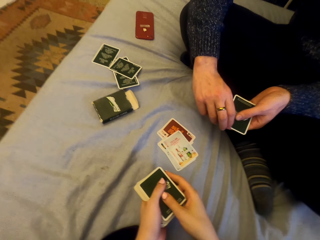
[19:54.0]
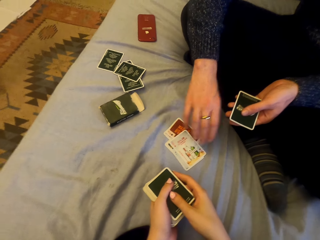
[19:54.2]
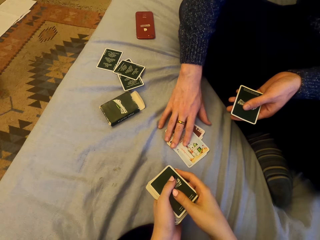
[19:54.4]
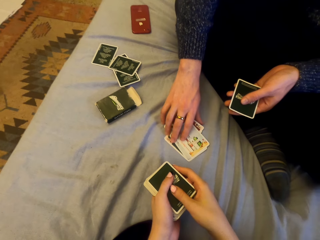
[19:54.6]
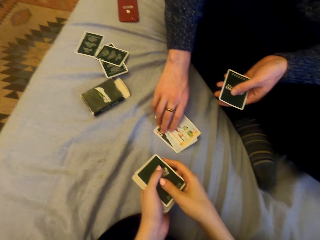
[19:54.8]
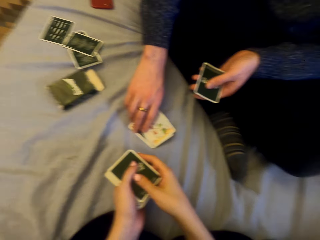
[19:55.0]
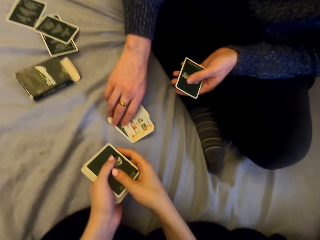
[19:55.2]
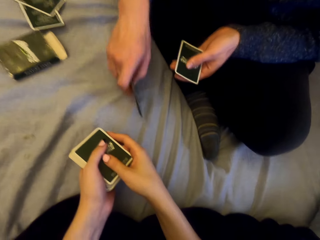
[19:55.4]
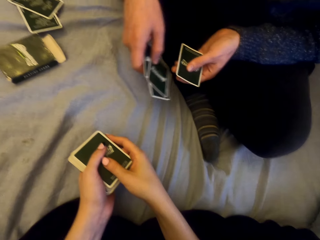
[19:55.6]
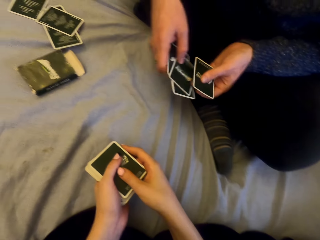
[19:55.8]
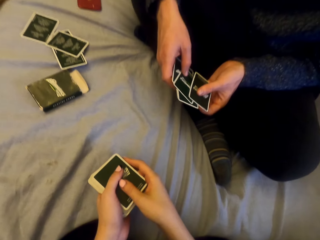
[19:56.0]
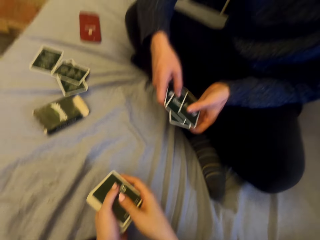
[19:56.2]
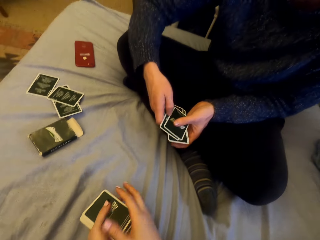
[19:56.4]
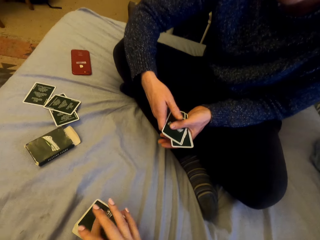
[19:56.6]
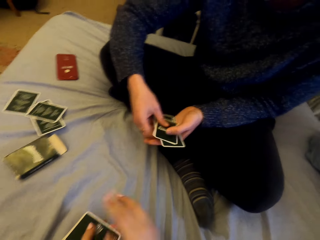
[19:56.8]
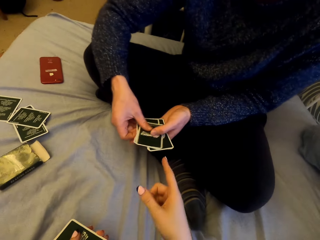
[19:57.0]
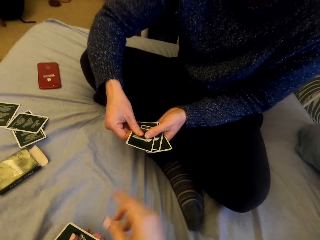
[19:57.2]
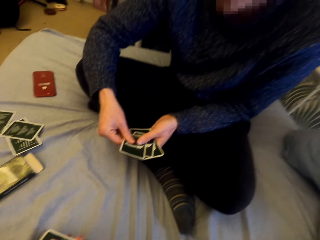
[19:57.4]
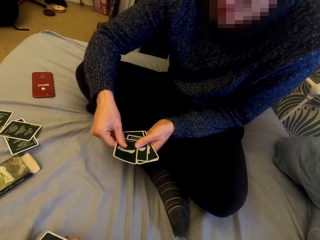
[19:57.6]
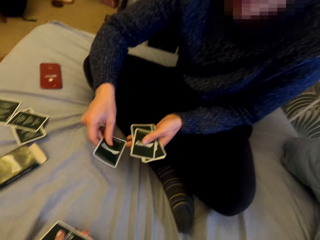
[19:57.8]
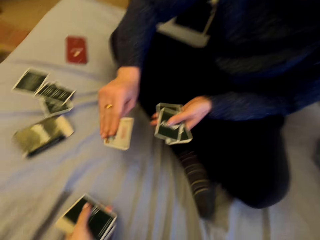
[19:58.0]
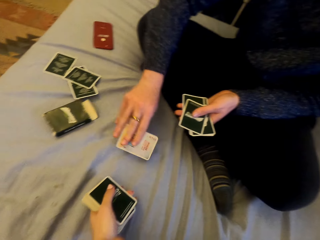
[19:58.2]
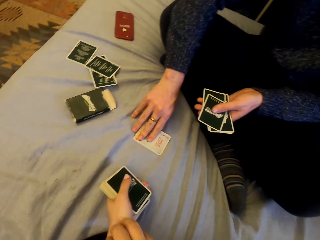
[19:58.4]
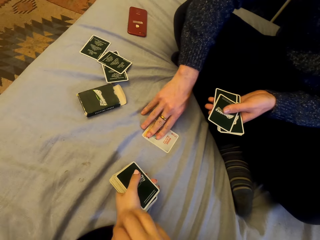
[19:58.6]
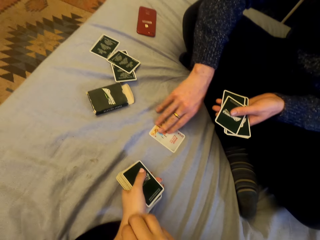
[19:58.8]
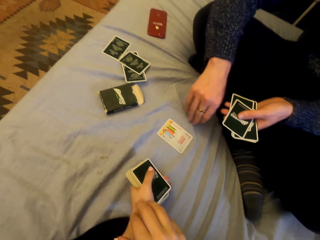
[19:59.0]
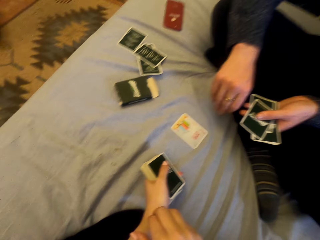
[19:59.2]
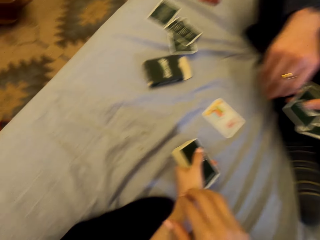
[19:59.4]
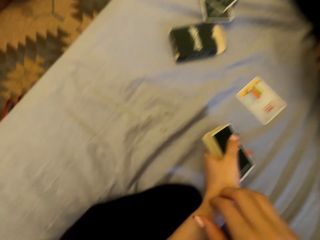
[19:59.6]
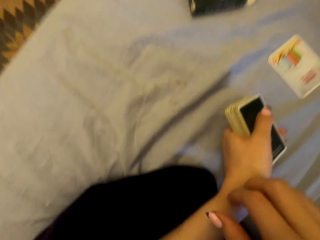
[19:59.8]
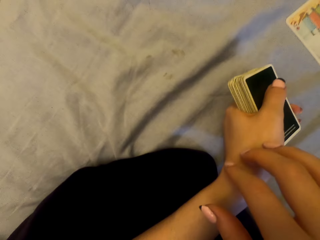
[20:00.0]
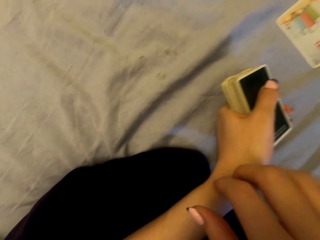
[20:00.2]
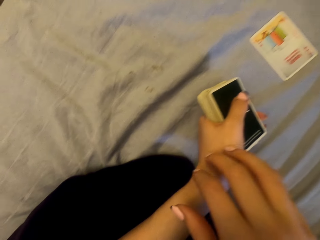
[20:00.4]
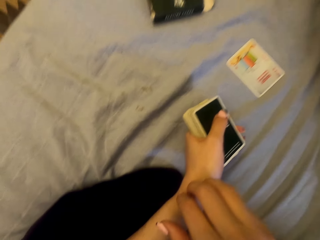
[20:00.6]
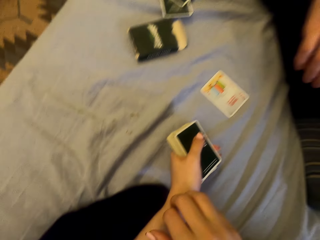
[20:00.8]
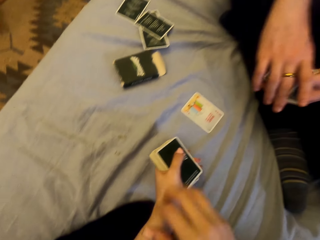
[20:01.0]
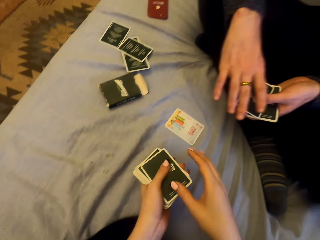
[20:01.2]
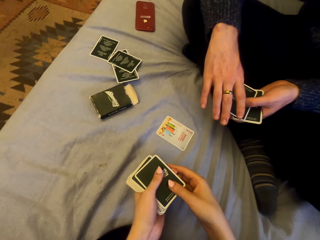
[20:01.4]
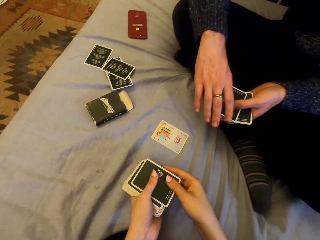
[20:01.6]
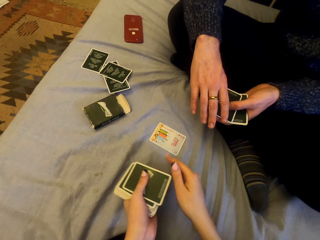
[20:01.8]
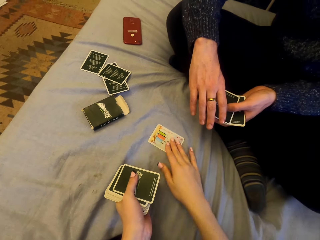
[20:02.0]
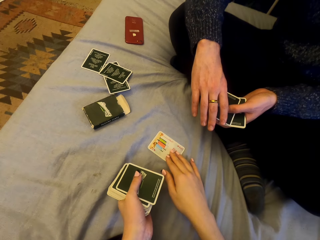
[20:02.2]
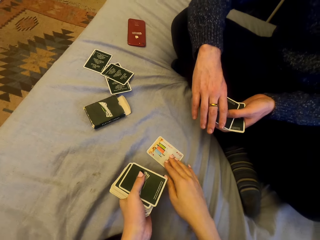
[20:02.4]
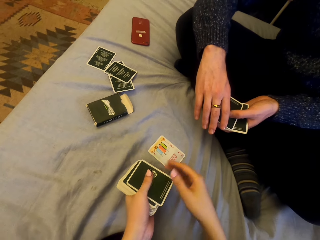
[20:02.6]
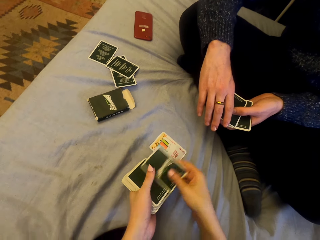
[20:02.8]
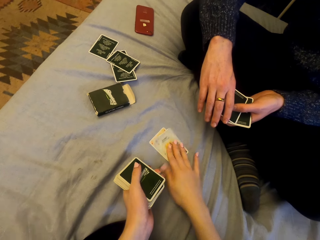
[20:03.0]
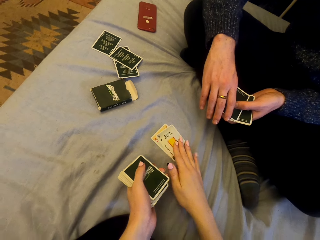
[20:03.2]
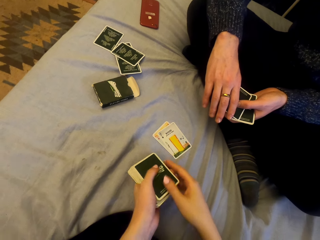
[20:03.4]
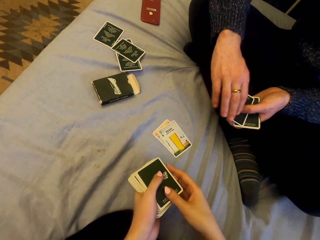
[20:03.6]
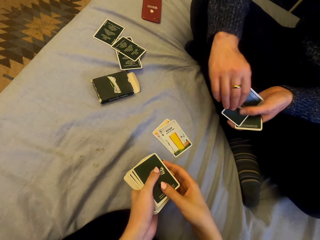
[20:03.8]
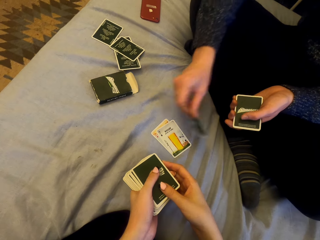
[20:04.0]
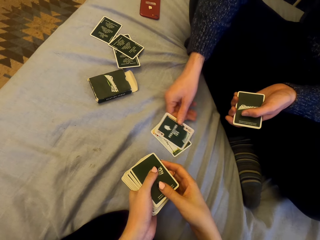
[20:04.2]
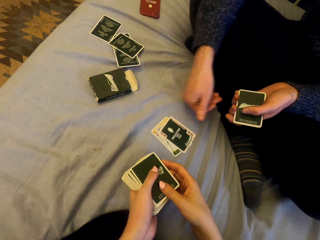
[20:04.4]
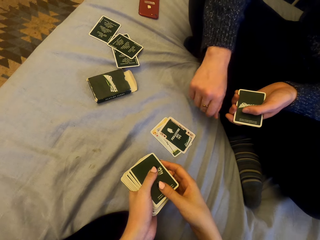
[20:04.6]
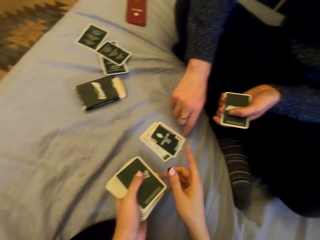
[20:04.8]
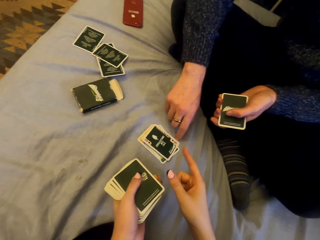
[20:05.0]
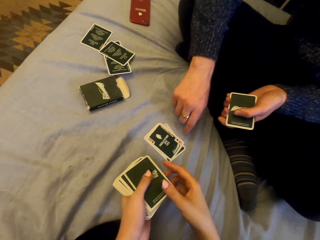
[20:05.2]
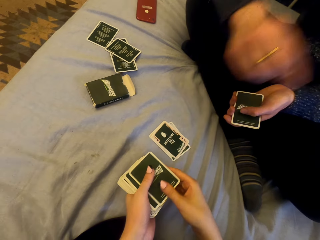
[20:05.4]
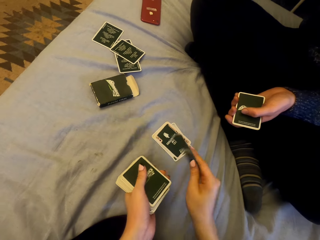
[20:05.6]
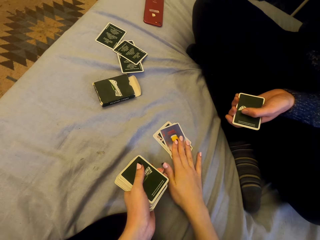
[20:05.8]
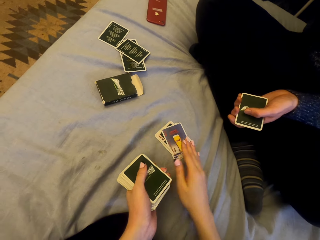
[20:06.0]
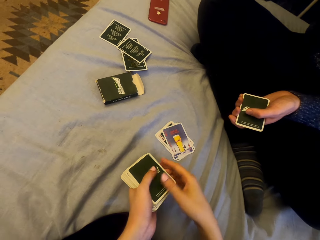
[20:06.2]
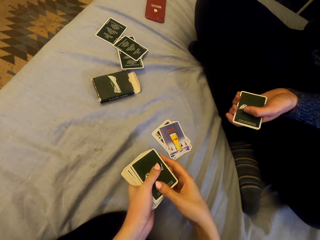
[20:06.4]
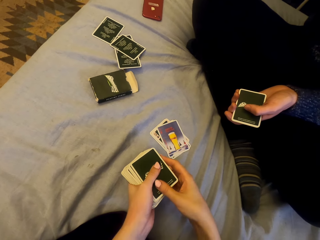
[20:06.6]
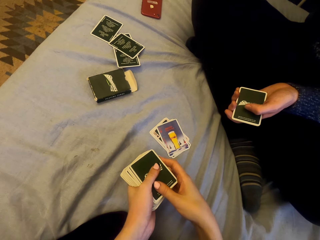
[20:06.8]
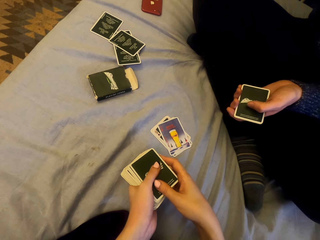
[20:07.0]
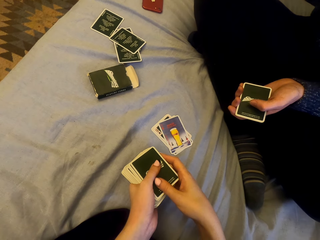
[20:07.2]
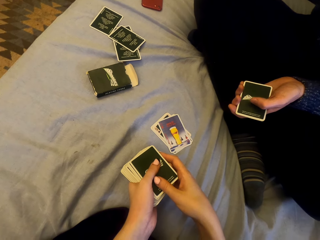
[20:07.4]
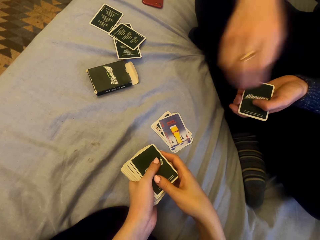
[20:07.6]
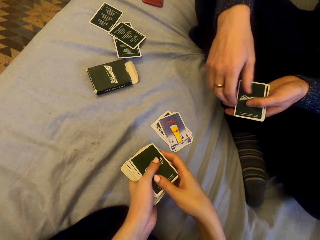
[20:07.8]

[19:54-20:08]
A man picks the cards. The camera wearer laughs. The man puts the card down and plays cards with the camera wearer. The camera wearer touches the card. They put the card down. The man puts the card down. The camera wearer talks. They put the card down.

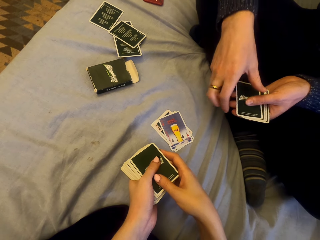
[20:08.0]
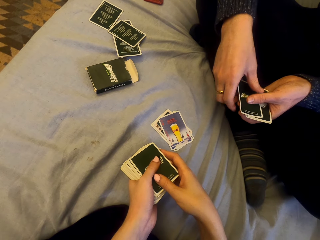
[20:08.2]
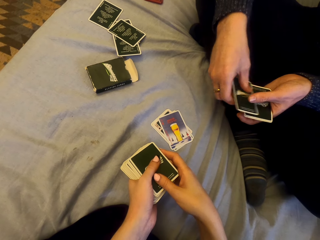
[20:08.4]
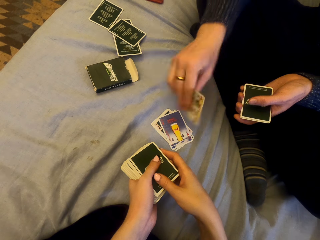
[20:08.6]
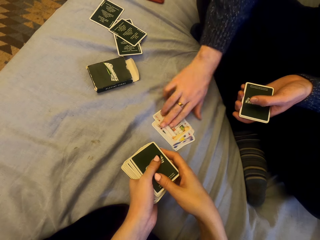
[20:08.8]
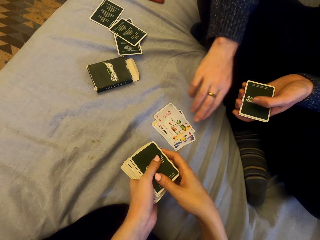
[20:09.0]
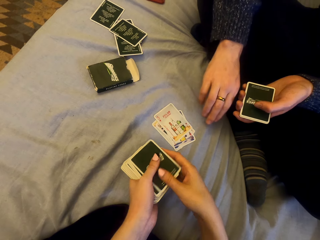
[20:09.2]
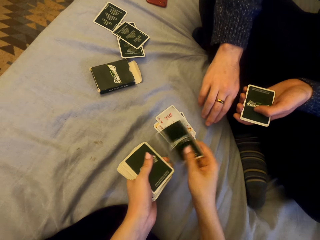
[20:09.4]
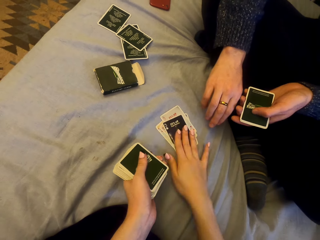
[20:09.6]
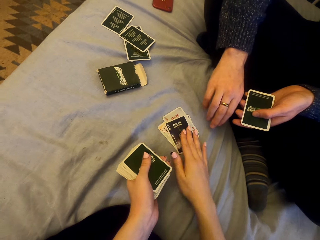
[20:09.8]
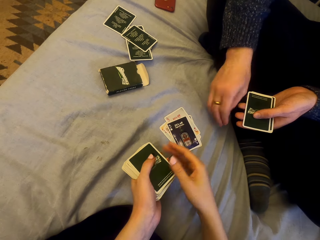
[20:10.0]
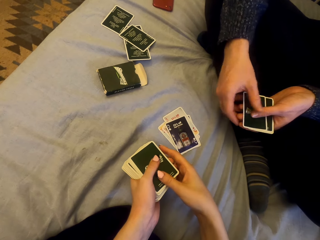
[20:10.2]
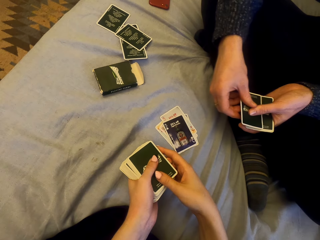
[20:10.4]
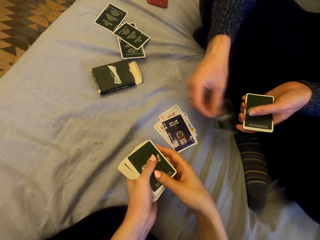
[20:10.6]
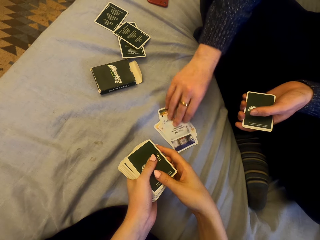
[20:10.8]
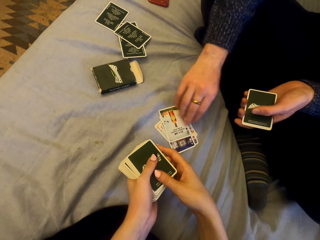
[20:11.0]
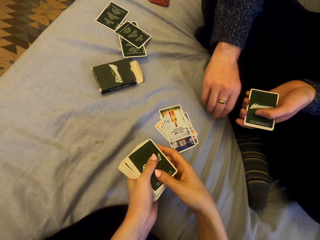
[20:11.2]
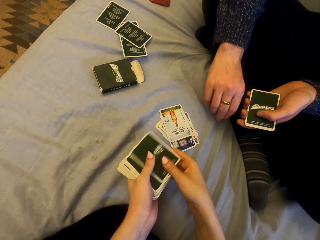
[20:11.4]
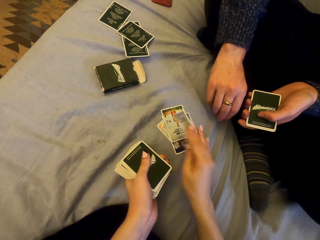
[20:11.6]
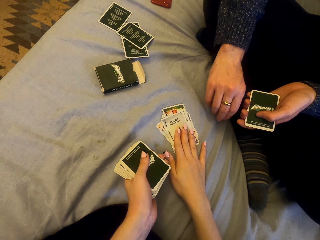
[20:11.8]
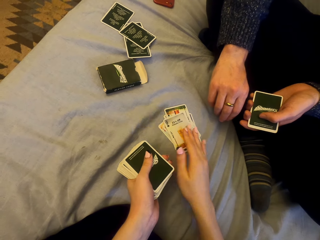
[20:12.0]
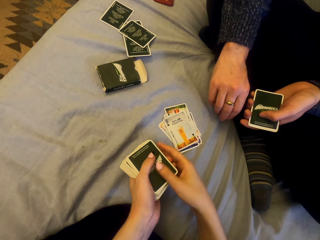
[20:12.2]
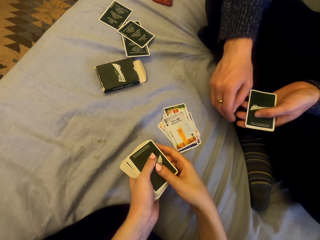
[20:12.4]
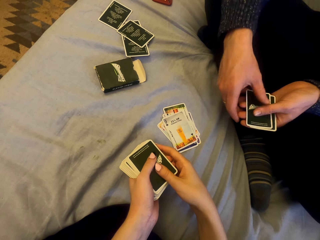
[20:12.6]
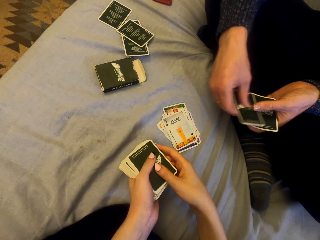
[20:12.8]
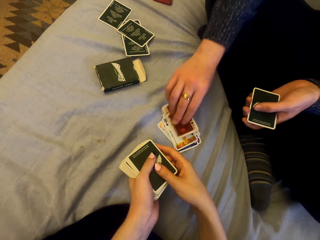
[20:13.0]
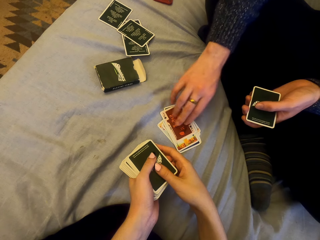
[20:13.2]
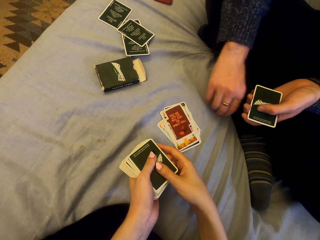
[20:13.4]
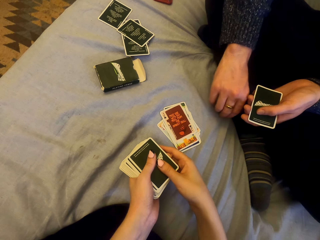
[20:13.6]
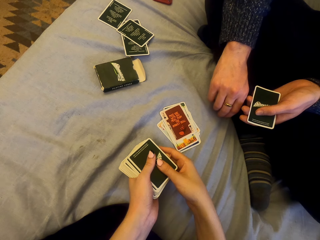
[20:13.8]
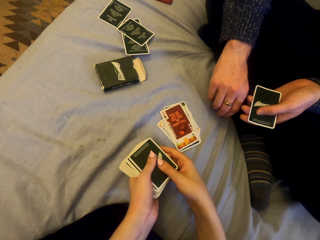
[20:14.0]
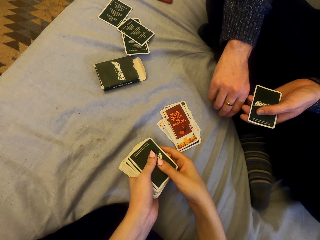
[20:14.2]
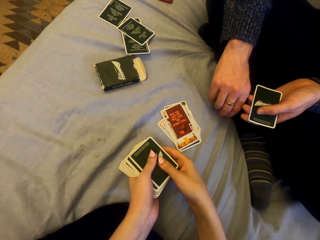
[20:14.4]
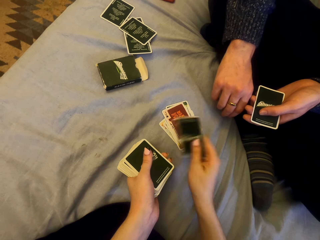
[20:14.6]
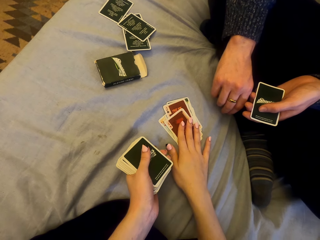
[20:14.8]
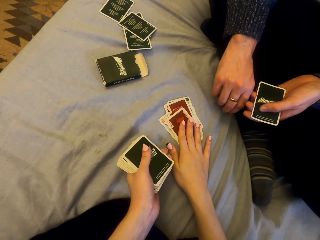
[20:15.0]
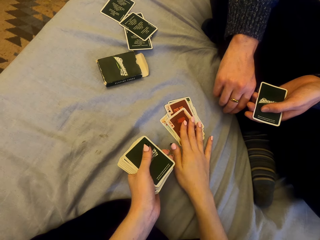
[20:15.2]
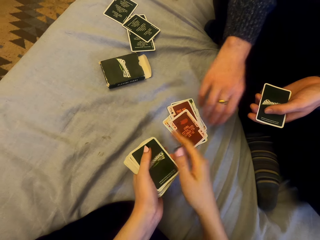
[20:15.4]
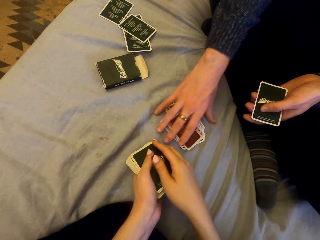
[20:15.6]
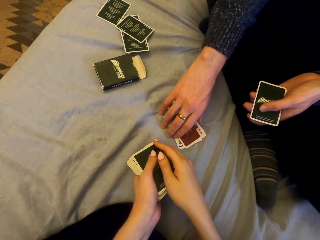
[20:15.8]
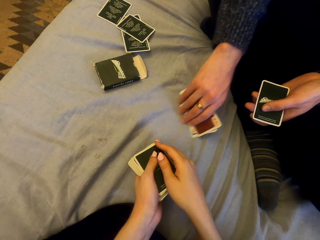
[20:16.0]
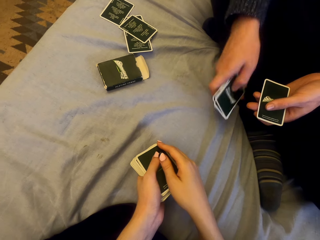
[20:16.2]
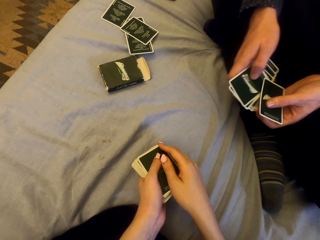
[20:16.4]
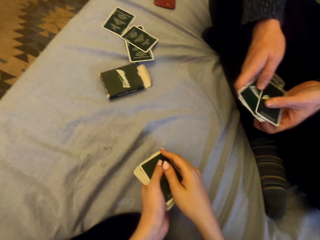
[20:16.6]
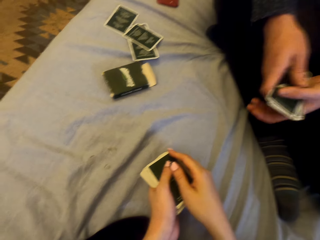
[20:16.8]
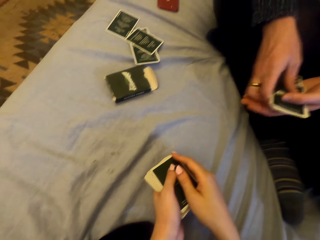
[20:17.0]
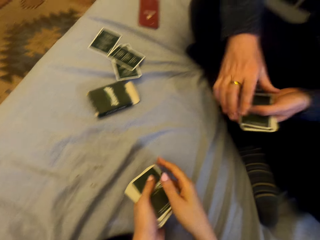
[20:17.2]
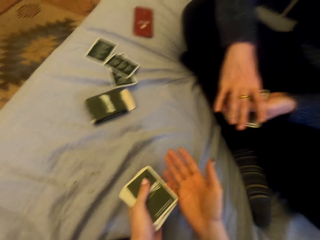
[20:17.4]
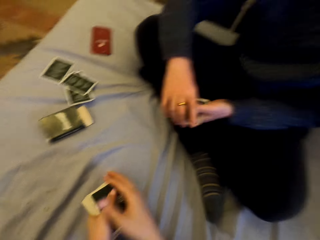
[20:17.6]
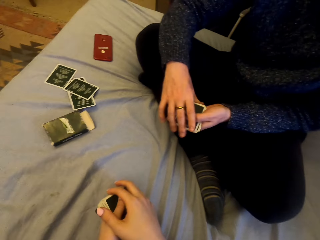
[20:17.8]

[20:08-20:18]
A man puts the card down. The camera wearer puts the card down. The man puts the card down. The camera wearer puts the card down. They put the card down repeatedly. The man picks the cards.
